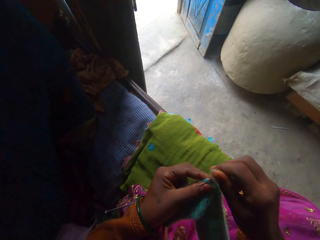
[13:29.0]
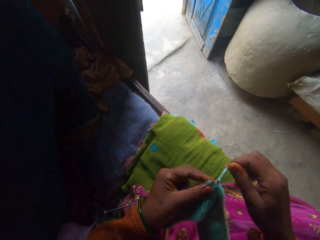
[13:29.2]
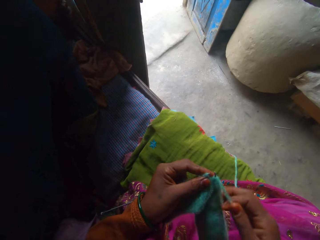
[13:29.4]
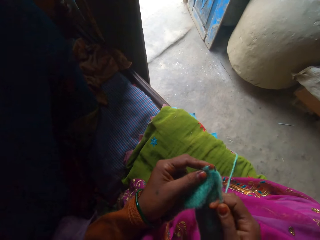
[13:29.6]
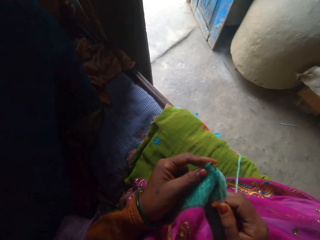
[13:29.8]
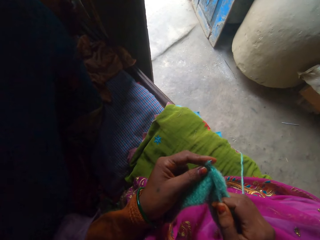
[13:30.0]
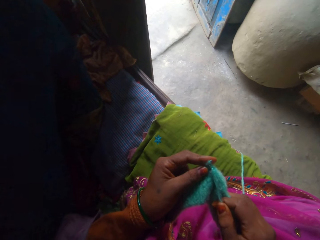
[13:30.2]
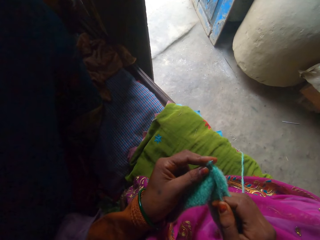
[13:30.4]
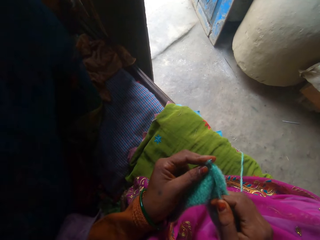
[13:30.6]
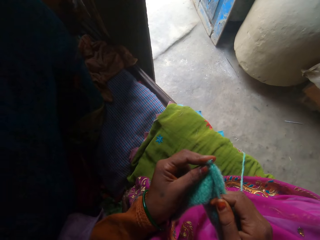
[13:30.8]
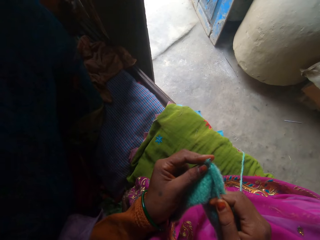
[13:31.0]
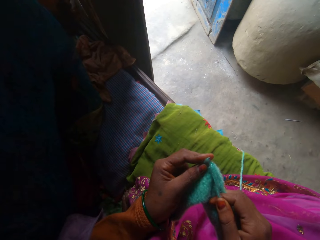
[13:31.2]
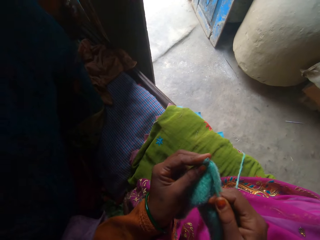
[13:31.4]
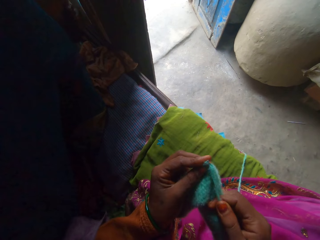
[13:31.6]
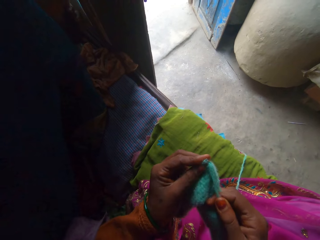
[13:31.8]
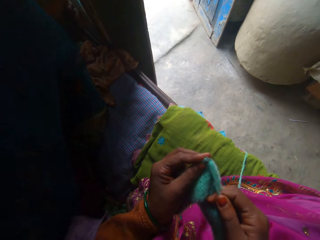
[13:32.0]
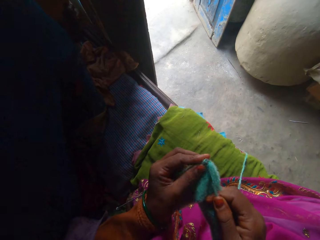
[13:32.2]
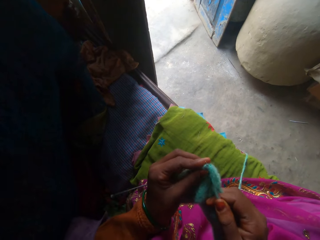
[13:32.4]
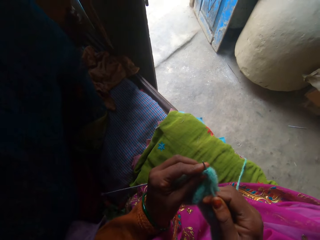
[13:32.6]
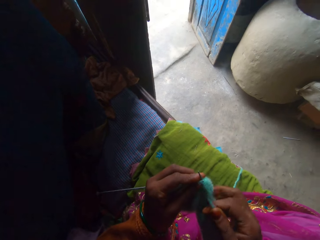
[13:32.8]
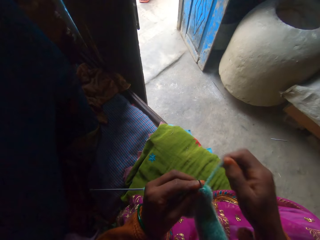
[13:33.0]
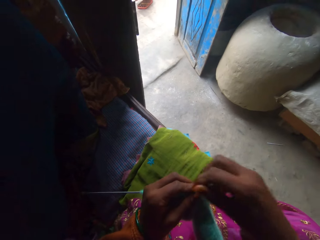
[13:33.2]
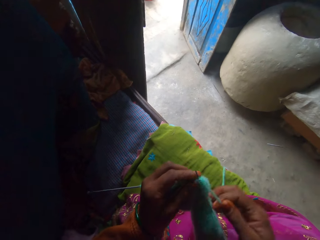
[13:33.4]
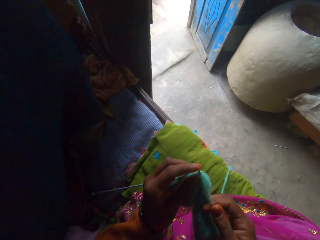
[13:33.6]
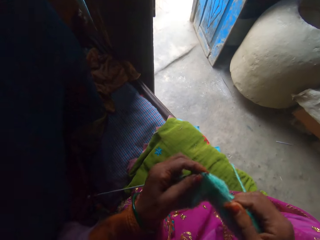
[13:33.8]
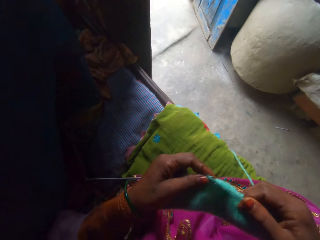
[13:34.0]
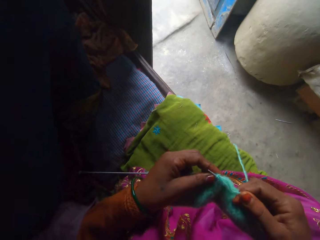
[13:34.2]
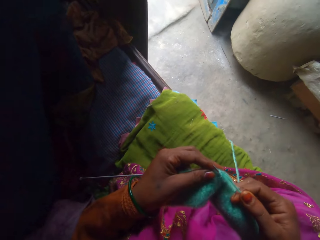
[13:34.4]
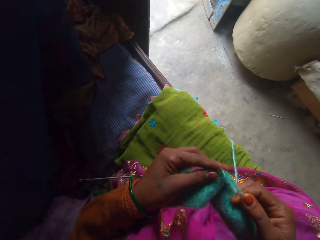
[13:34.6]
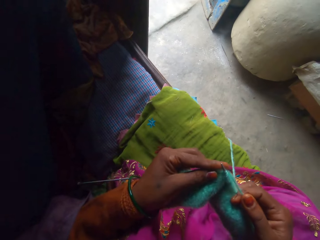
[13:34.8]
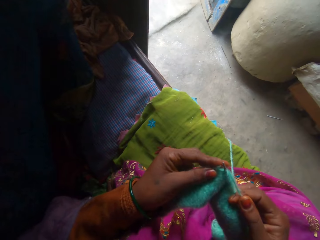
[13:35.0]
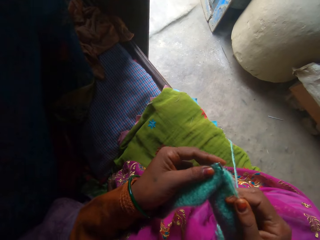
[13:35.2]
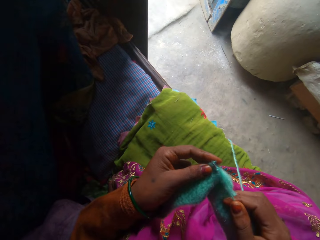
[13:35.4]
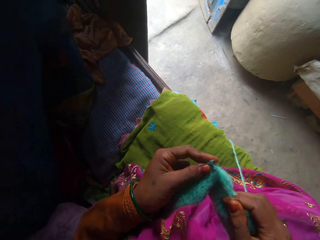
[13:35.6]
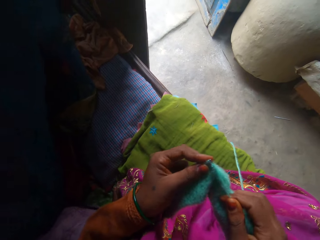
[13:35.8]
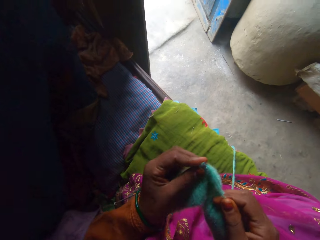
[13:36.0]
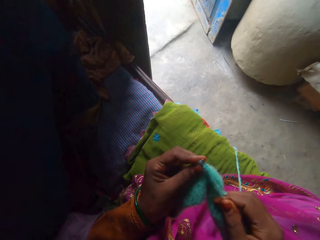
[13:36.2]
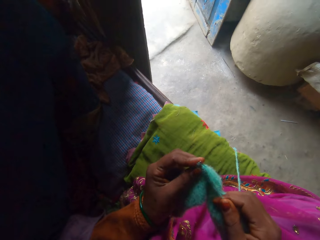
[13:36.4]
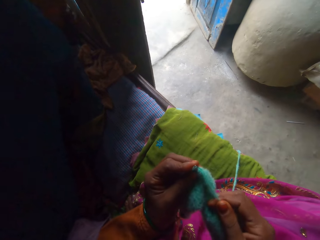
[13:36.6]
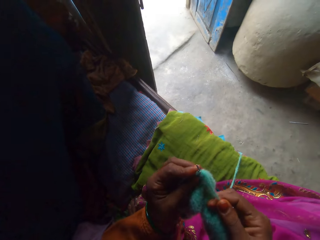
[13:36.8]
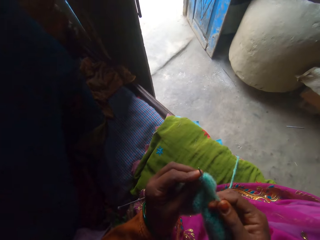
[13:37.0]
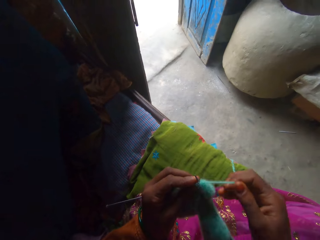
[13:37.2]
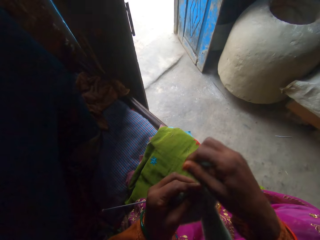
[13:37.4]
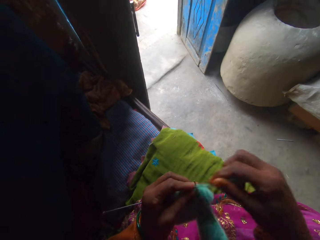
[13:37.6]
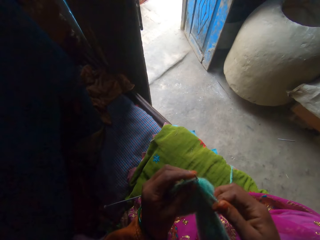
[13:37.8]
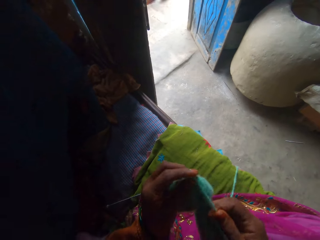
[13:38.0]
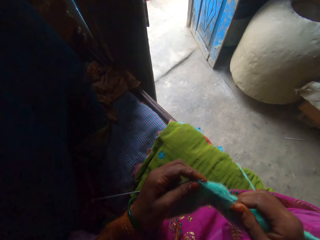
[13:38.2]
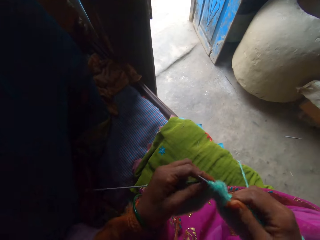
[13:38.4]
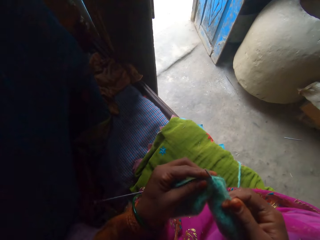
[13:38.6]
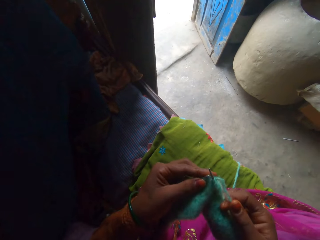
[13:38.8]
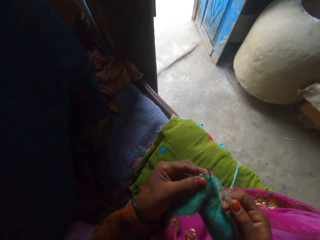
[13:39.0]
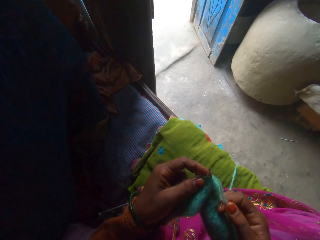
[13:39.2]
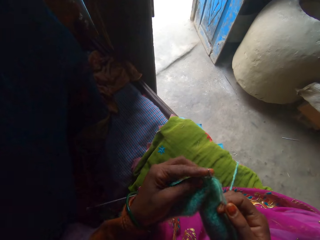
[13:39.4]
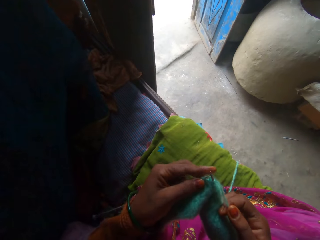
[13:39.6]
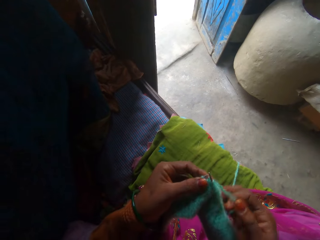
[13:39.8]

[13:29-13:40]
The camera wearer adjusts the yarn. They knit the fabric using the knitting needle. They adjust the yarn. They knit the fabric using the knitting needle. They adjust the yarn. They knit the fabric using the knitting needle.

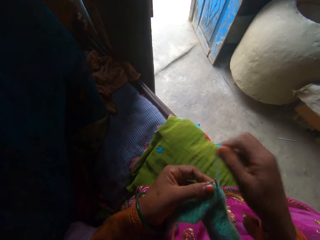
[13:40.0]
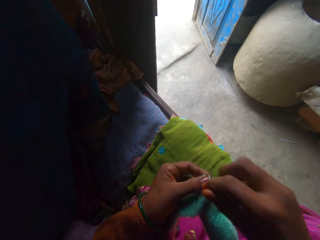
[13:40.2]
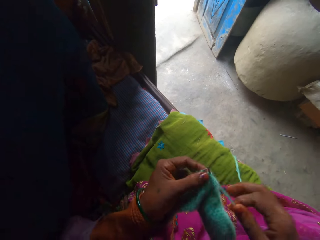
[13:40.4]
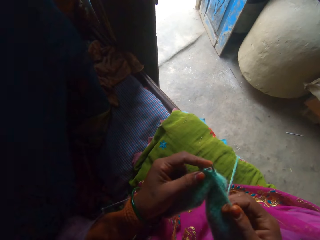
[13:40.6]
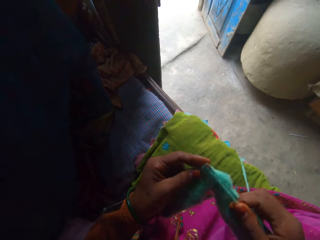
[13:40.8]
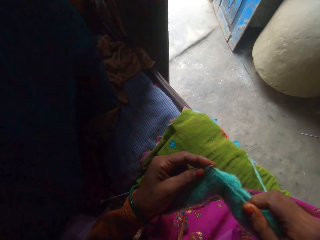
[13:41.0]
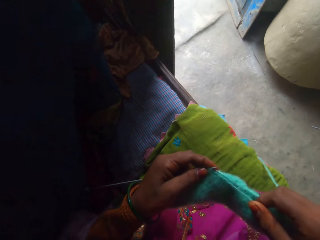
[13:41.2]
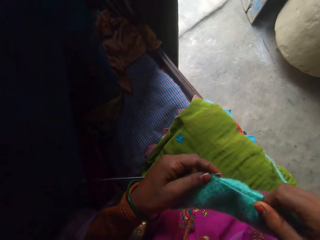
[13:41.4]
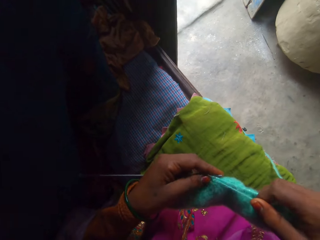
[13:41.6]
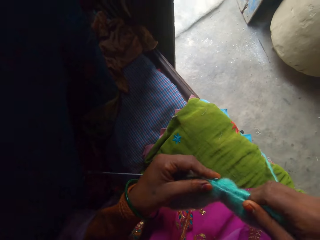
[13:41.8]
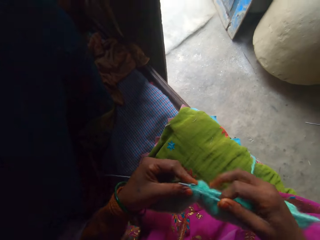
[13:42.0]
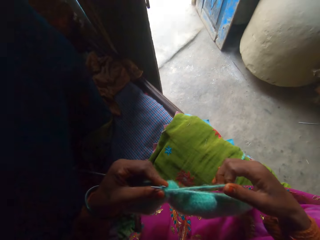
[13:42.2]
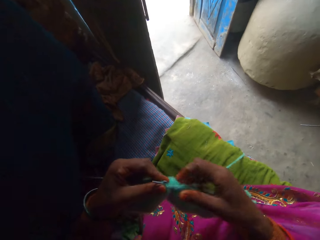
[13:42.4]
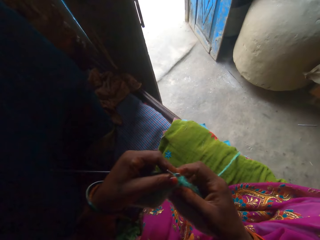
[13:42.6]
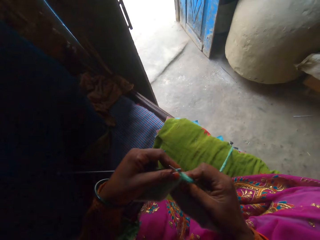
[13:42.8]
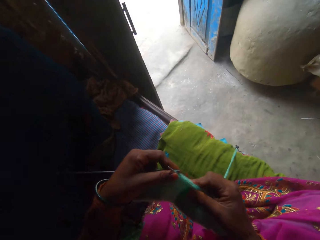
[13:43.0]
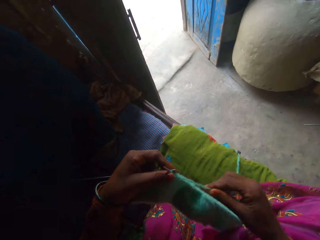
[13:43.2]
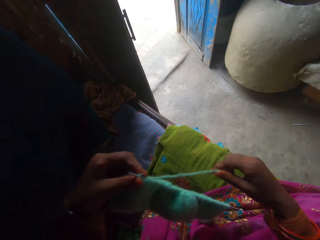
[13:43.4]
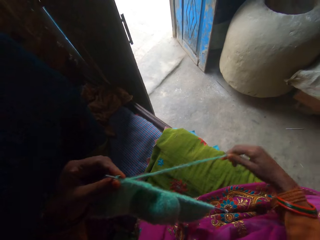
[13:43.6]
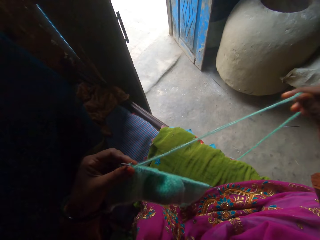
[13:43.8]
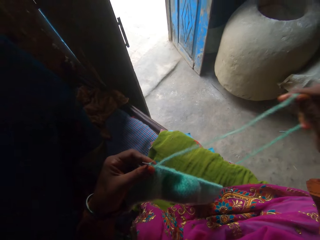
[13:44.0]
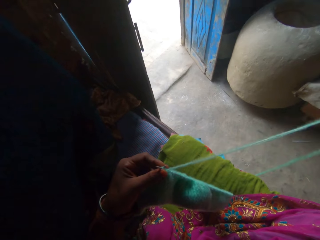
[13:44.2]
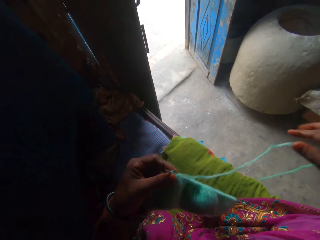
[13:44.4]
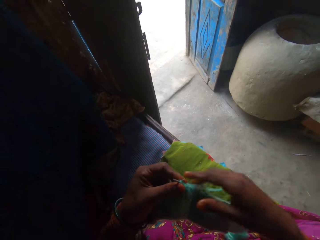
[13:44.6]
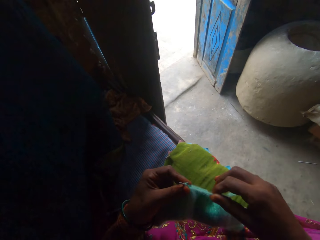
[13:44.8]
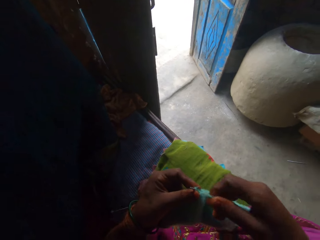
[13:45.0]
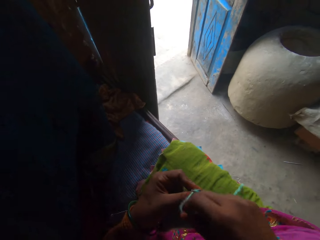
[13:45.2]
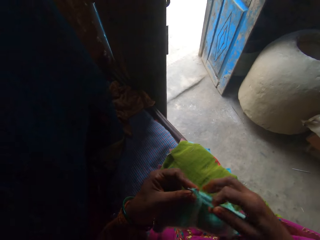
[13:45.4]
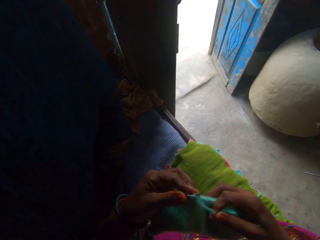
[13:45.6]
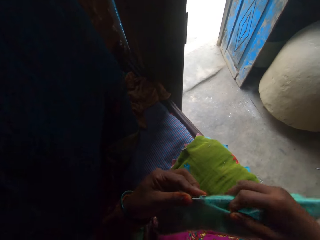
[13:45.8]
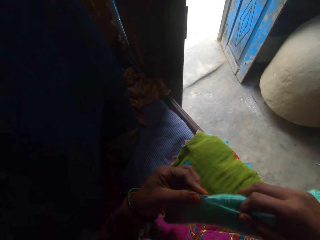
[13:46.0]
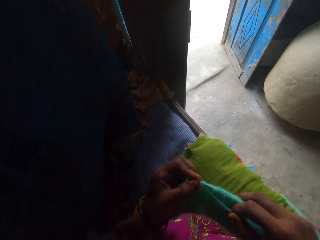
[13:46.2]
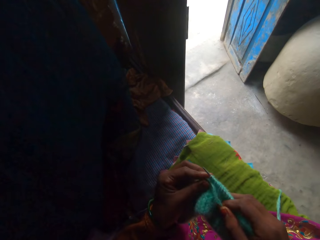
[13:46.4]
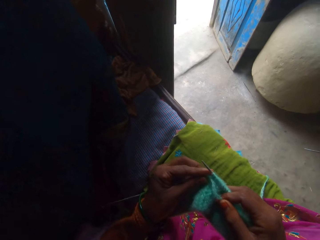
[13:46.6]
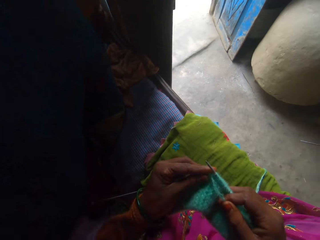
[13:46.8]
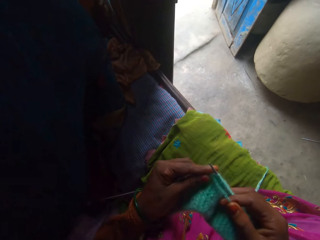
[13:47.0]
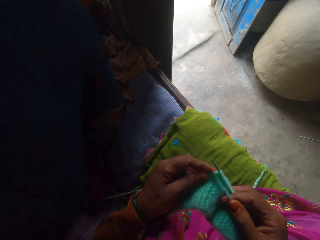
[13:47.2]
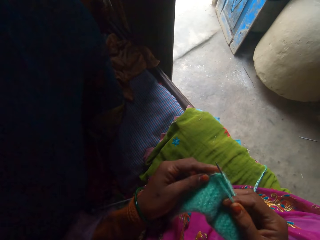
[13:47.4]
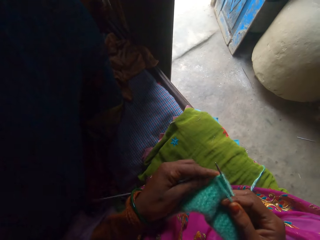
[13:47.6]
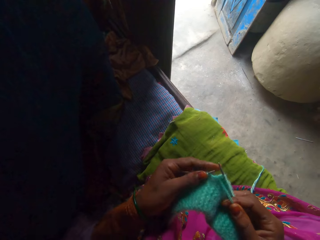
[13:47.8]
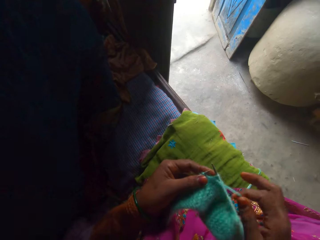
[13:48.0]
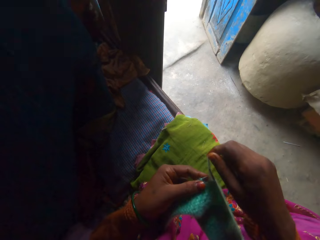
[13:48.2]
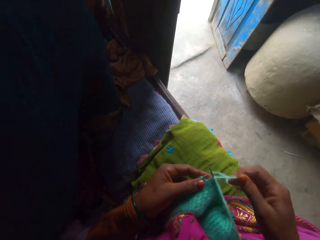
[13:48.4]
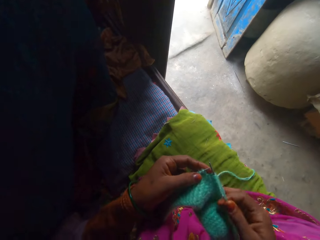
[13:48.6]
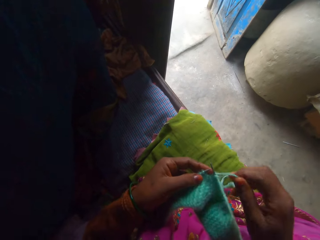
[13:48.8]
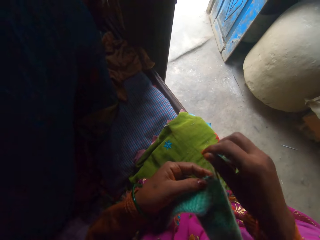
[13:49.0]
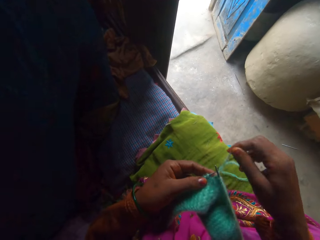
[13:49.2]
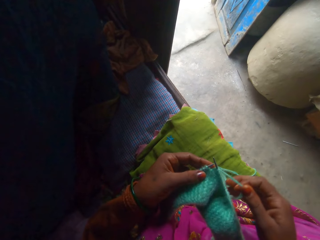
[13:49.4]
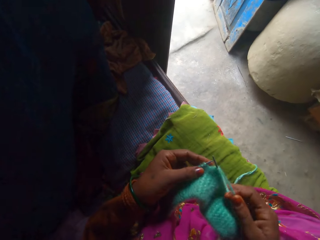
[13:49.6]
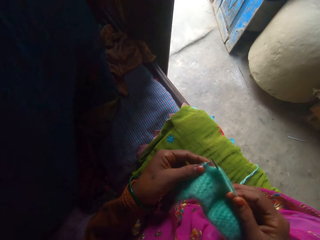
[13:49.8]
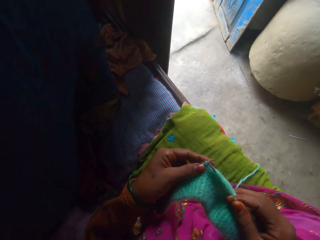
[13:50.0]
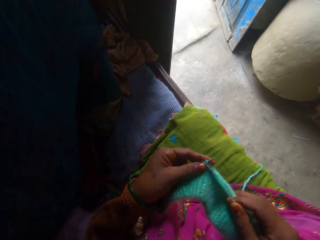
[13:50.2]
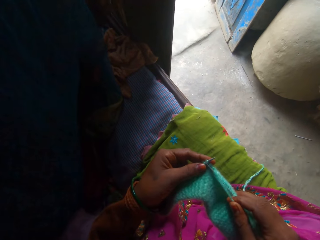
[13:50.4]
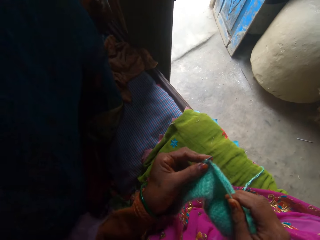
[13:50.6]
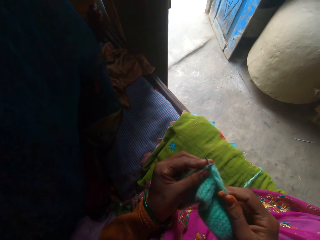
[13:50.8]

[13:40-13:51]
The camera wearer adjusts the yarn. They knit the fabric using the knitting needle. They adjust the yarn. They adjust the fabric. They adjust the yarn.
